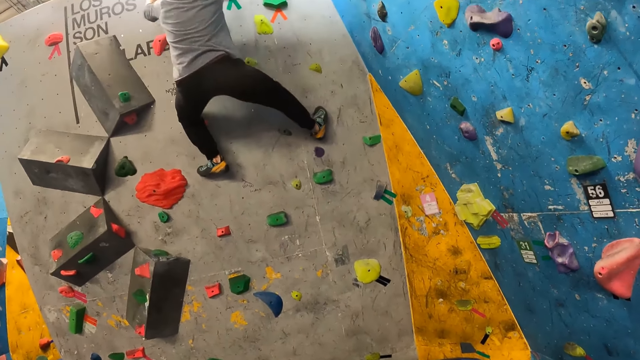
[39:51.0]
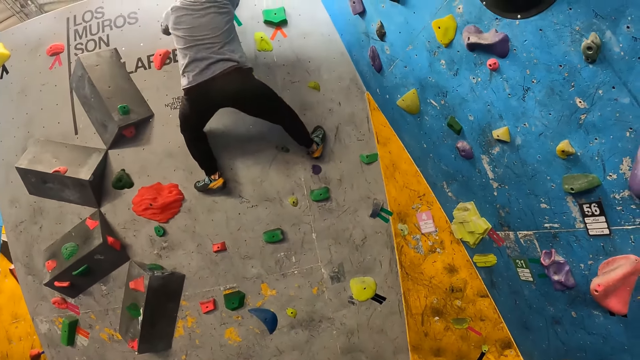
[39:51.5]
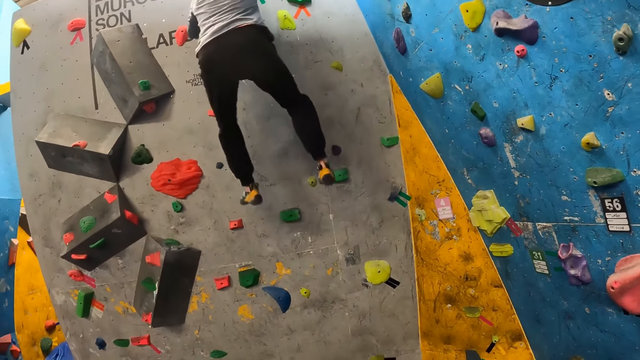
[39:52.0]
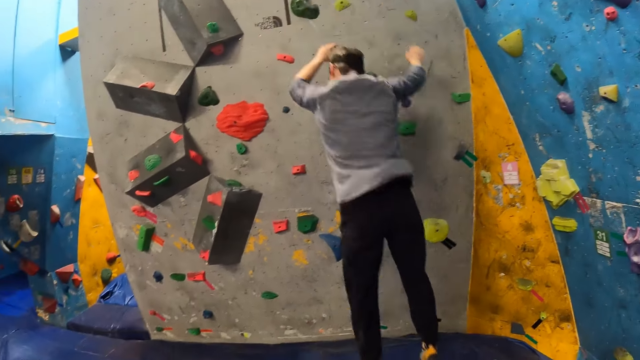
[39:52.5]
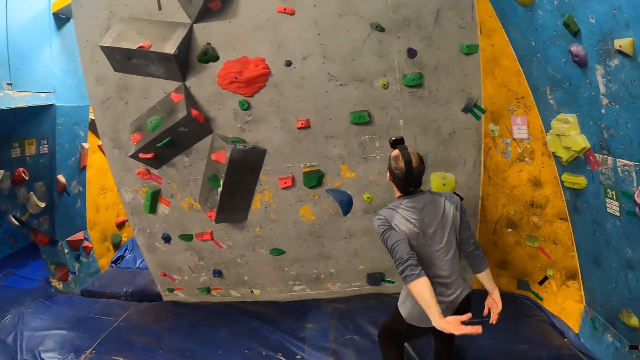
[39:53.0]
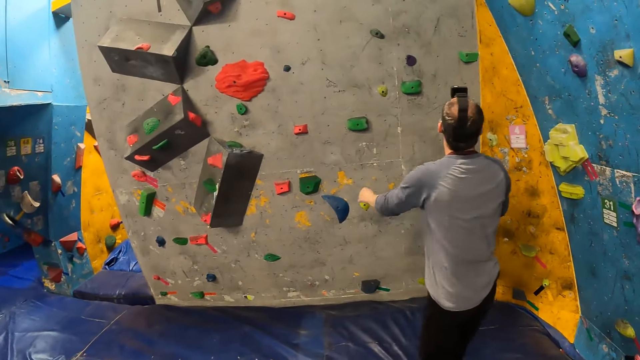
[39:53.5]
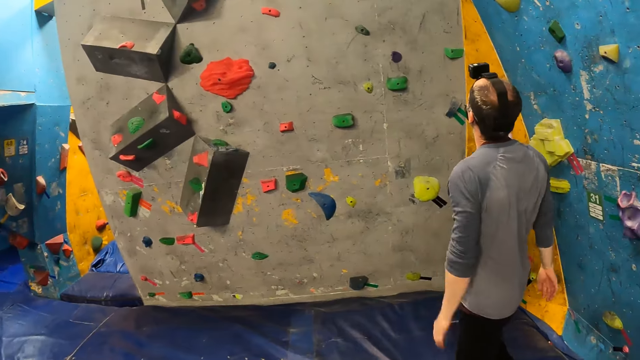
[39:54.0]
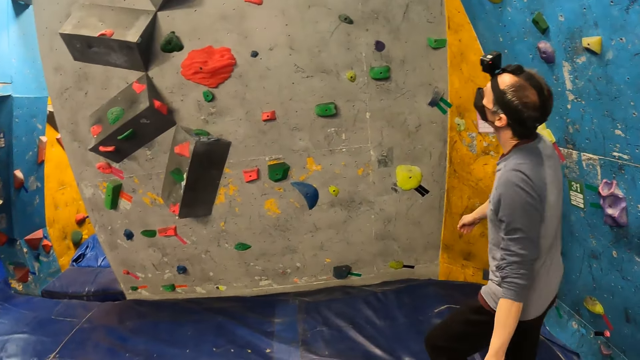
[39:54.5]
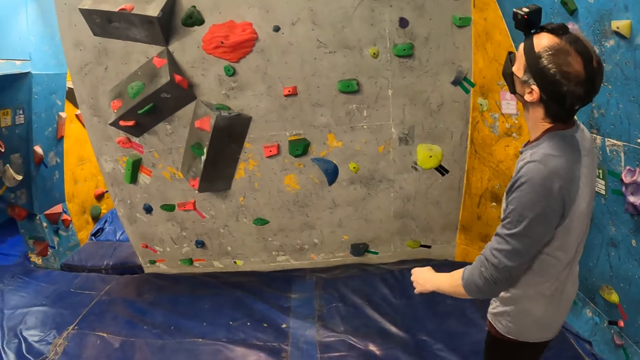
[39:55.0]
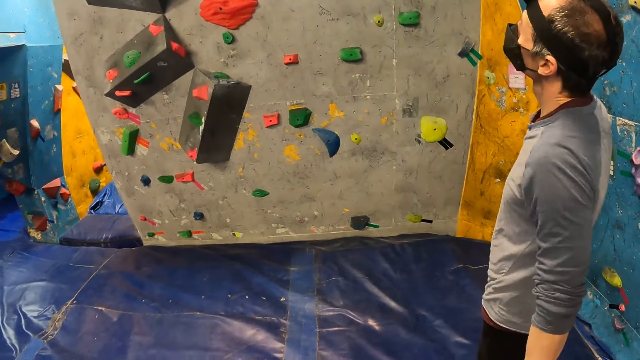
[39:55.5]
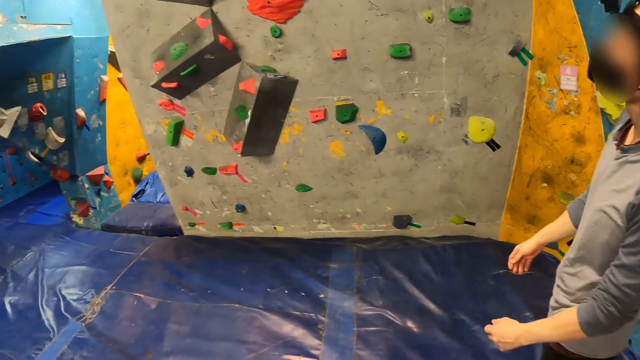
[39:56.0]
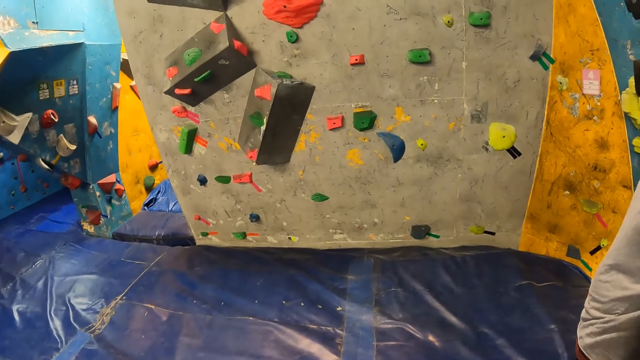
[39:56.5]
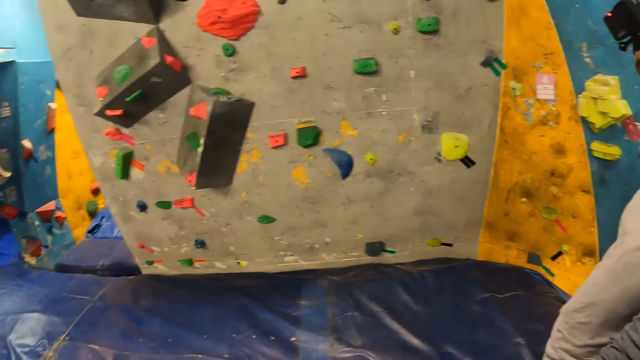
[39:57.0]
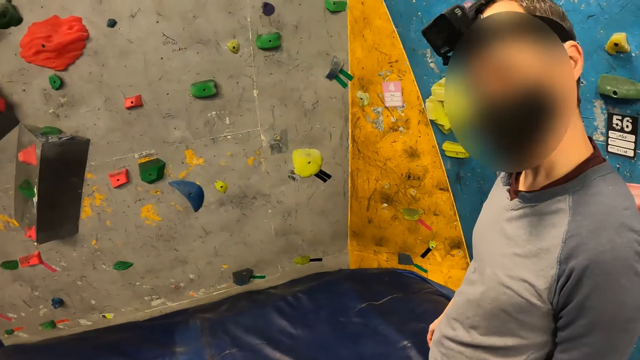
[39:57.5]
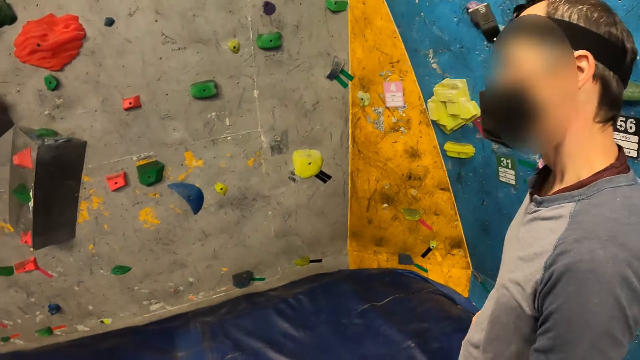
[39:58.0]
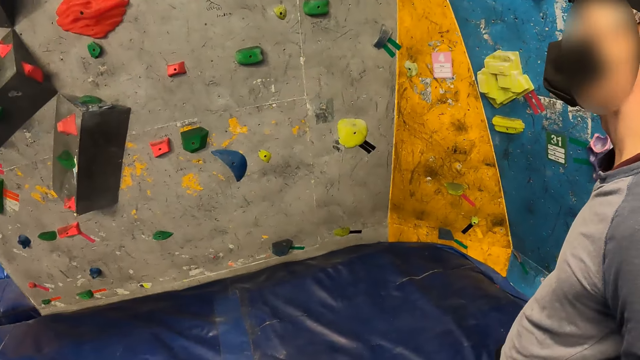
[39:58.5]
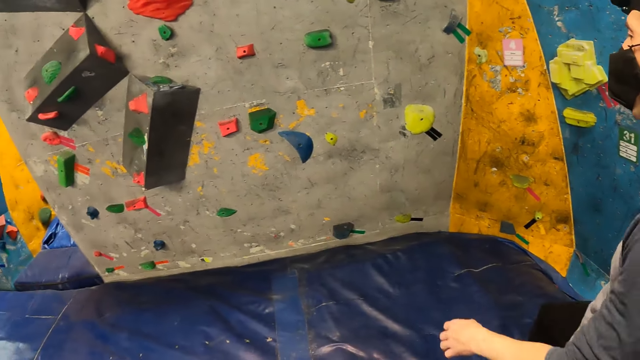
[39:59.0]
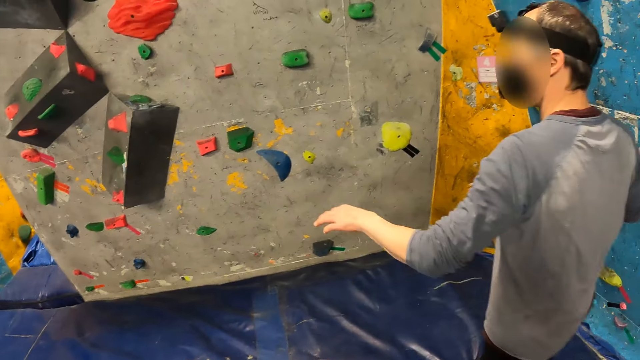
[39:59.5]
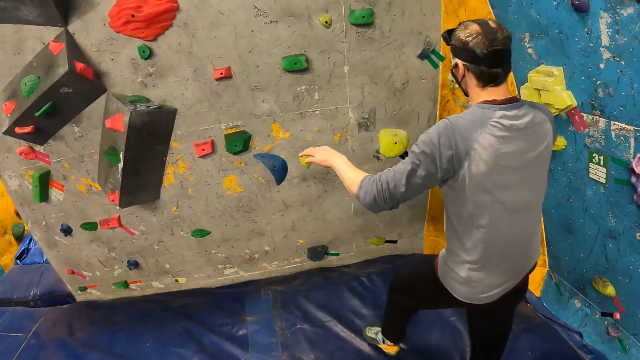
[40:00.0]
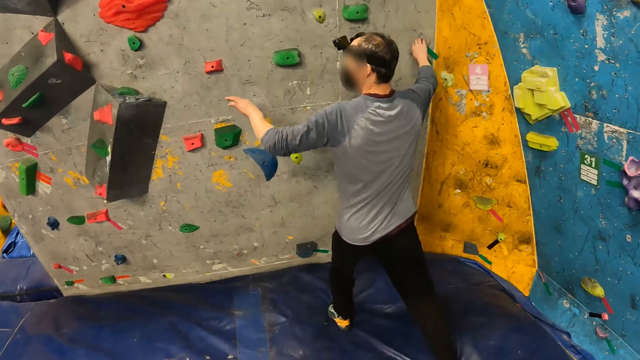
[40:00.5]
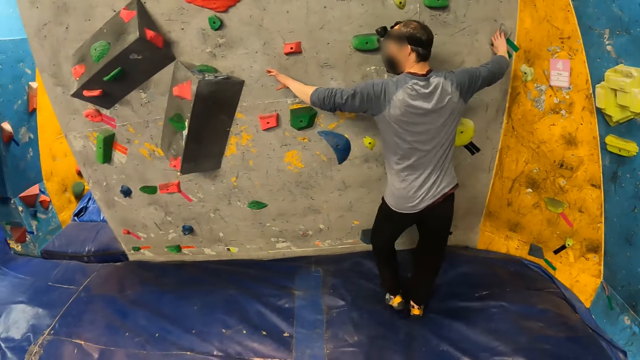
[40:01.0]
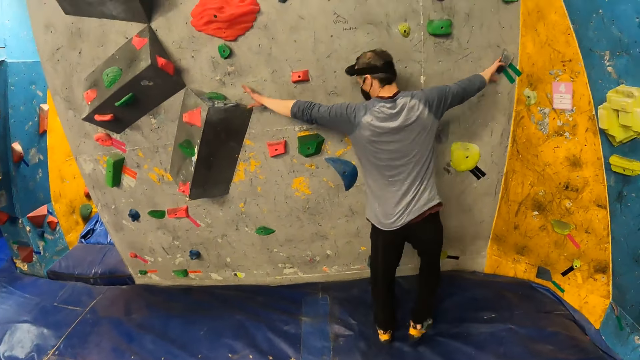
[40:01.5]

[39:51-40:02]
The man lands on the floor on his feet. The camera wearer interacts with the man. The man walks.

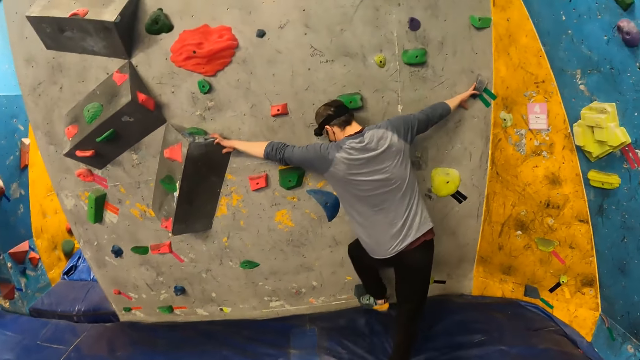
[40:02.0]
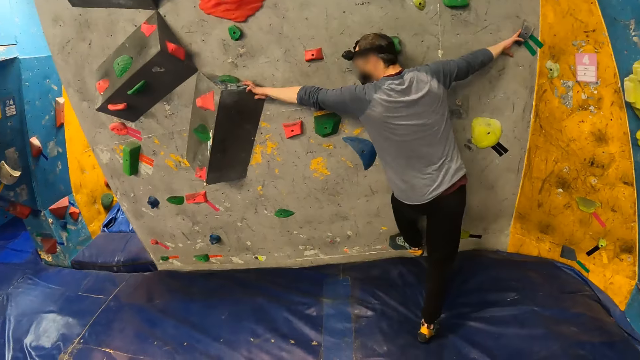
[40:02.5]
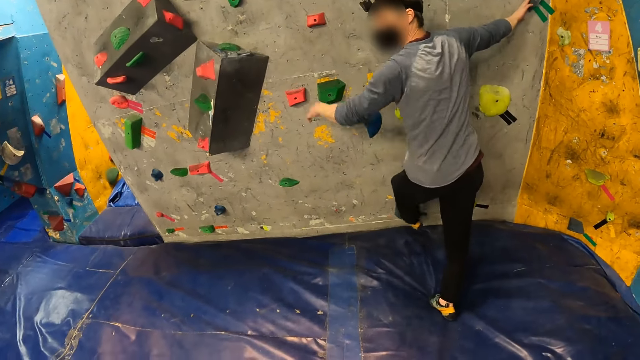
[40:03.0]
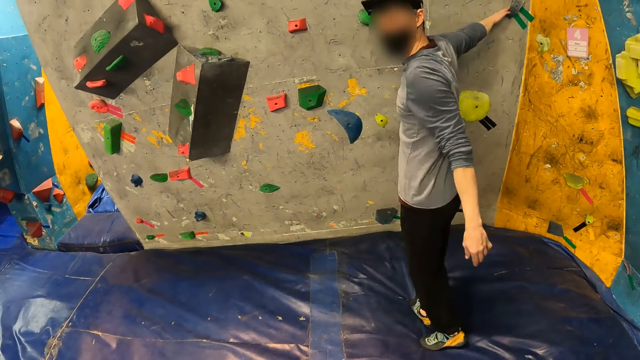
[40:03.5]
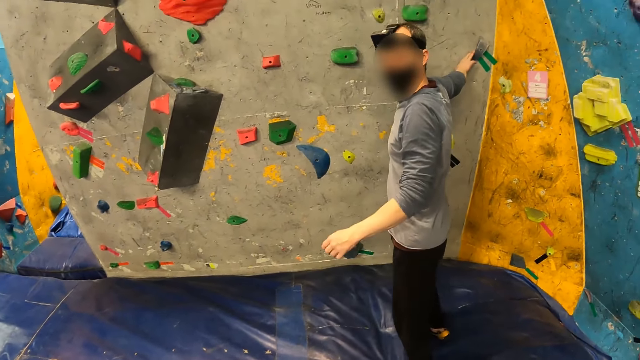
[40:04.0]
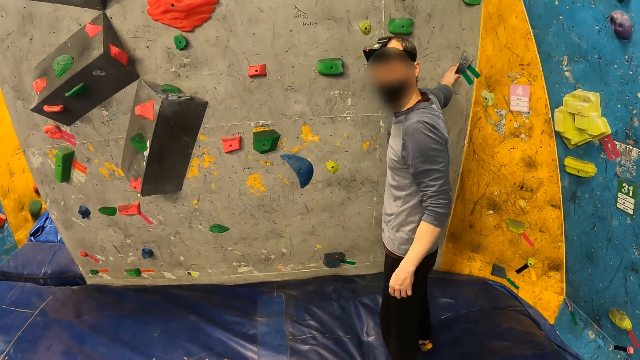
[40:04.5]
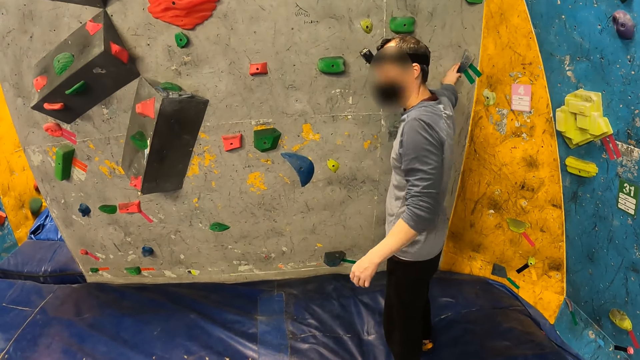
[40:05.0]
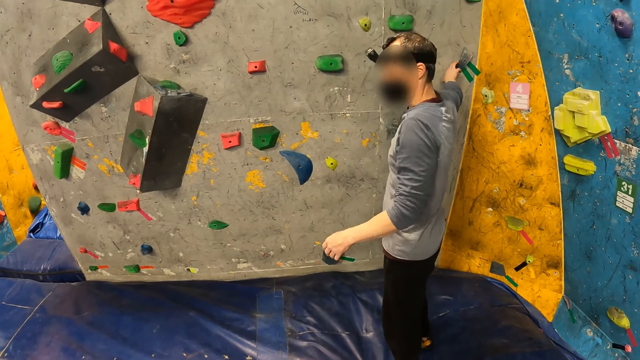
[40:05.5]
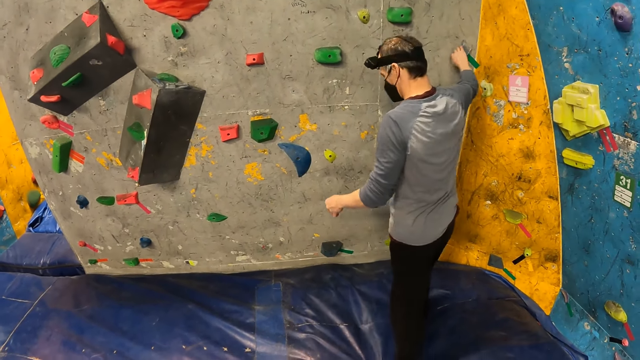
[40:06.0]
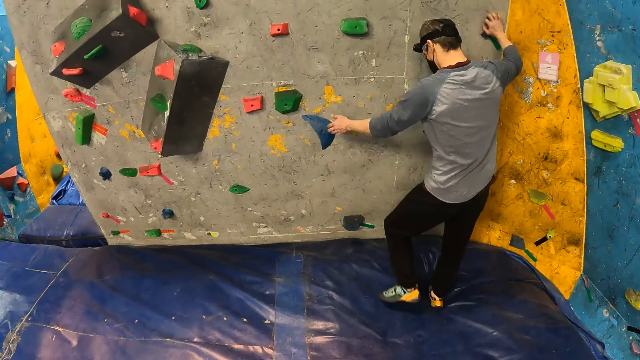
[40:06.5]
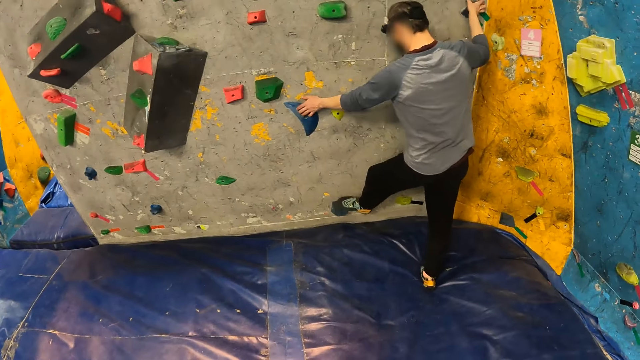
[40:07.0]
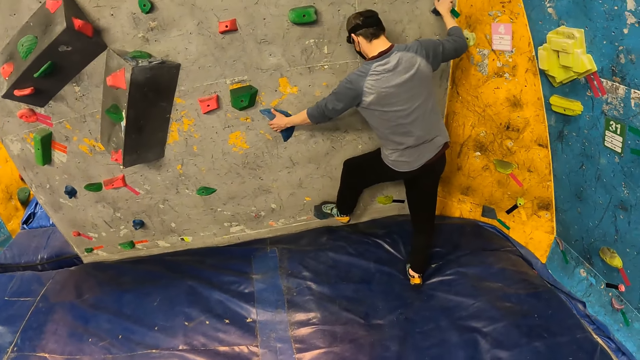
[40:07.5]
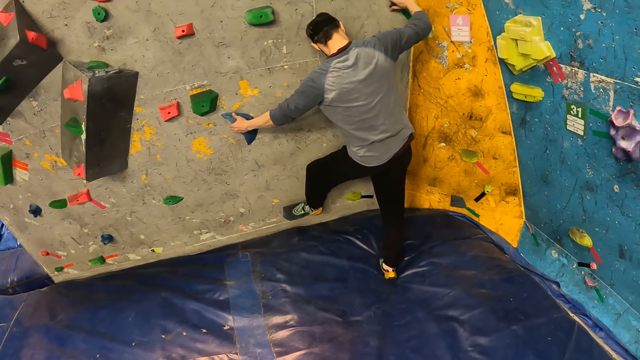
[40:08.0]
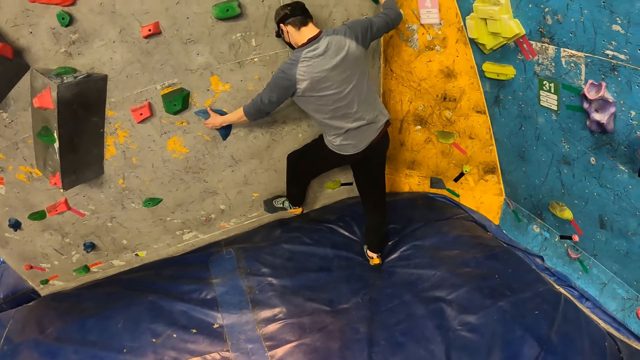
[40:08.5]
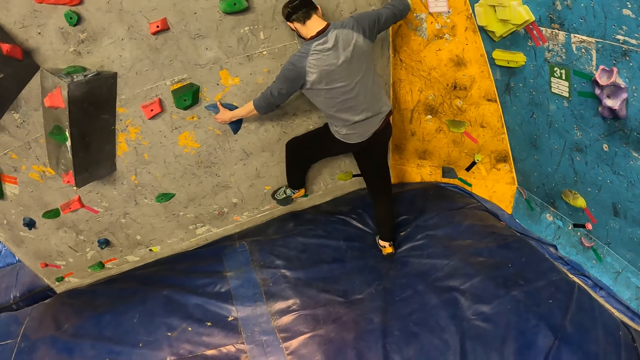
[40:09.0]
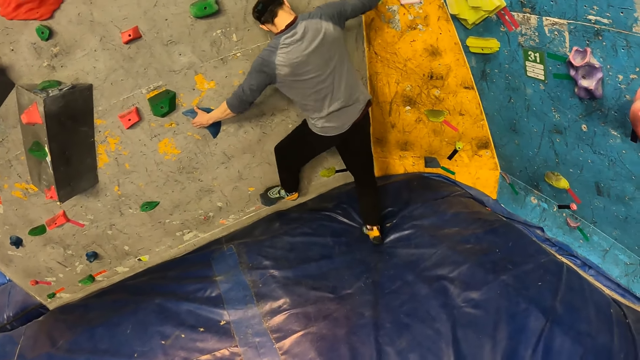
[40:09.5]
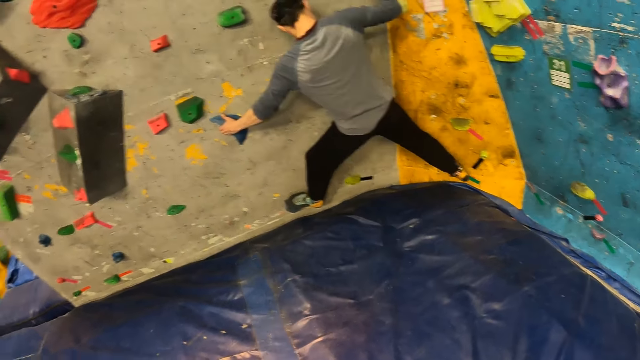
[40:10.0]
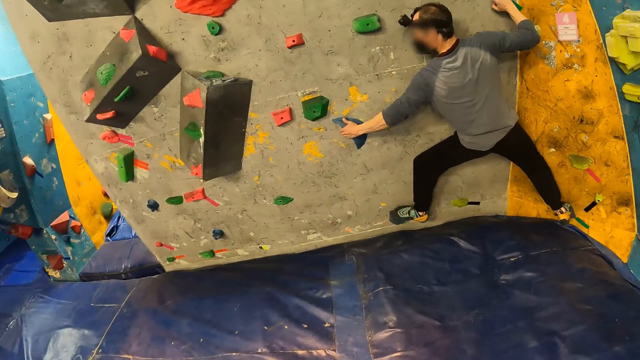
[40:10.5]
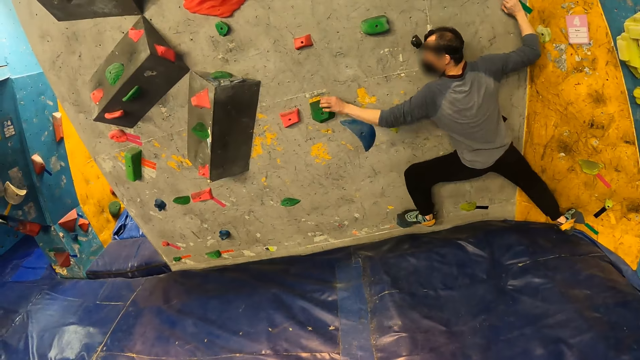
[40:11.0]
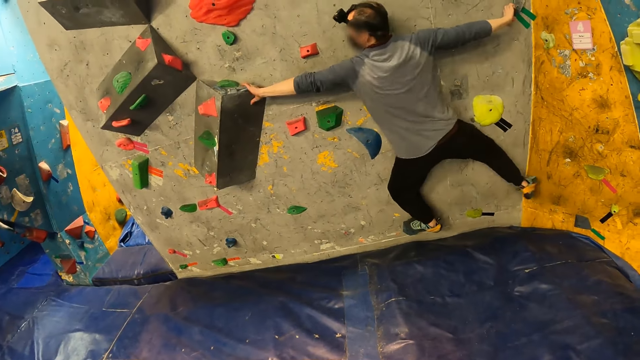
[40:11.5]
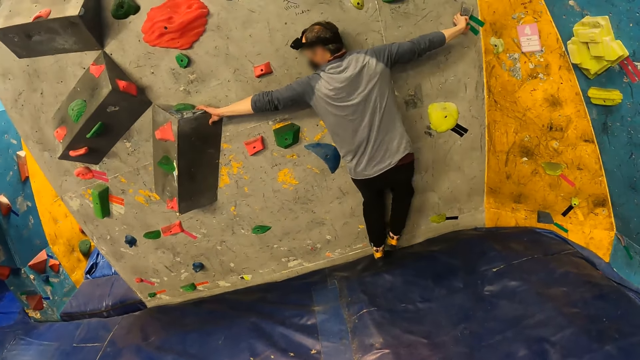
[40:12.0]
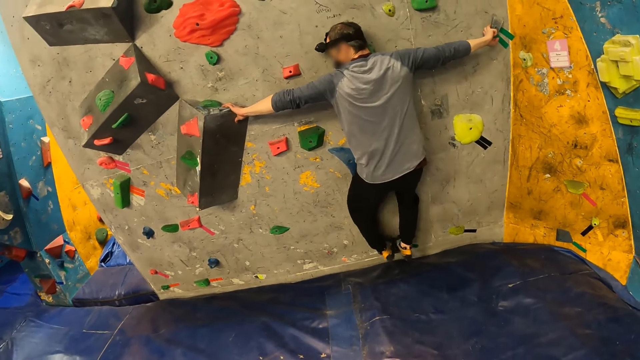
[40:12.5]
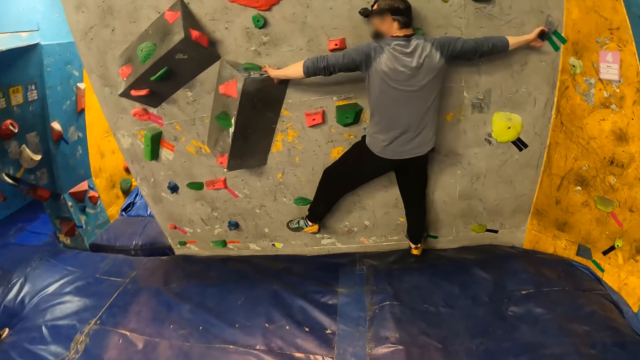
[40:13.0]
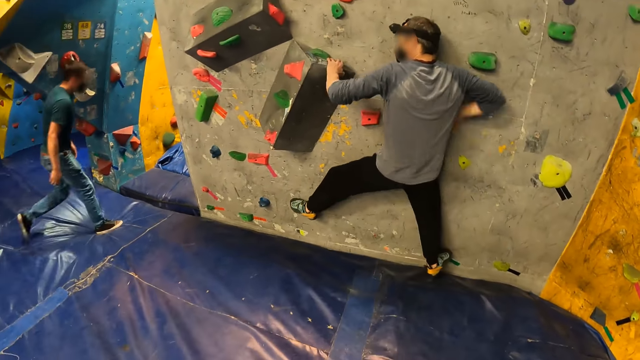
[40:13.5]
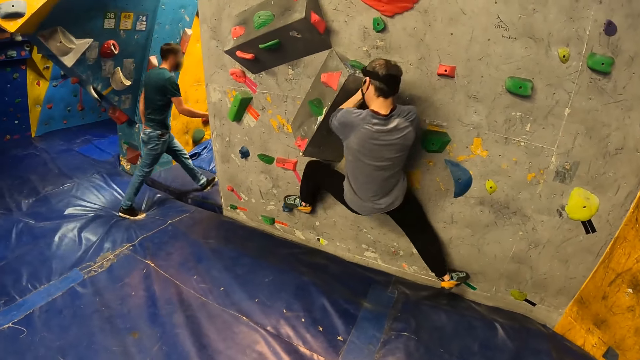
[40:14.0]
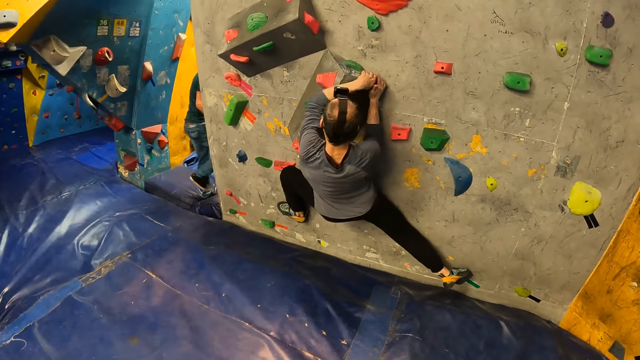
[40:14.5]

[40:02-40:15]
The man touches the bouldering wall with both hands. The man holds the climbing stone on the bouldering wall with his right hand. The man climbs the bouldering wall with both hands.
